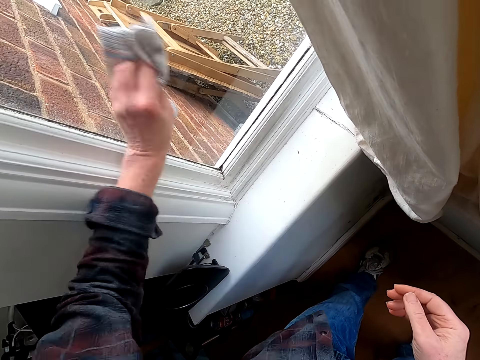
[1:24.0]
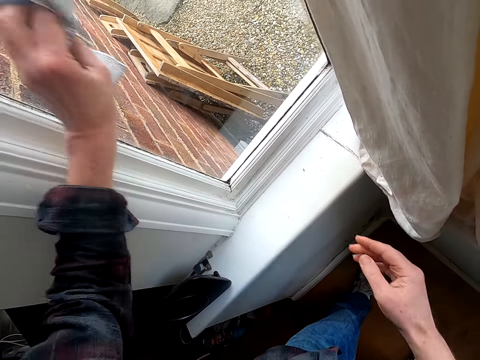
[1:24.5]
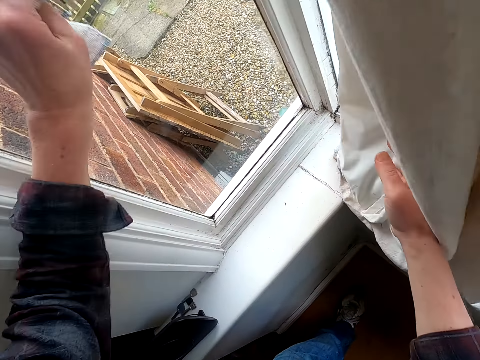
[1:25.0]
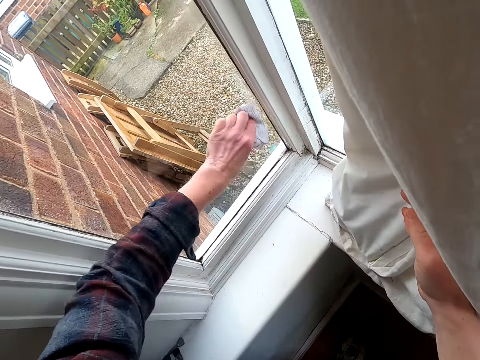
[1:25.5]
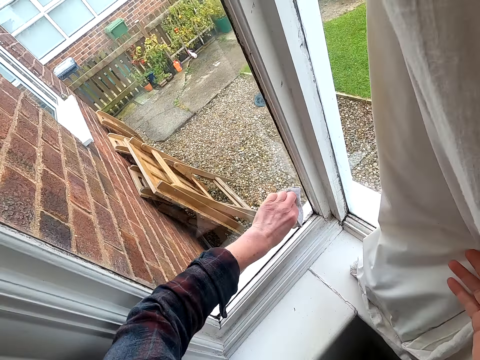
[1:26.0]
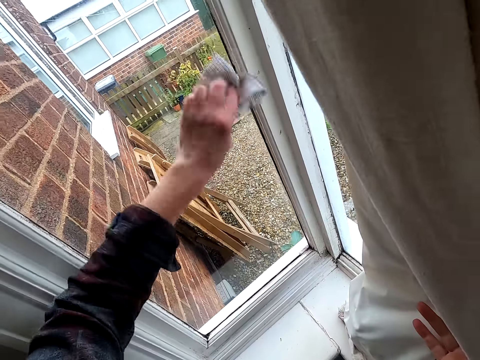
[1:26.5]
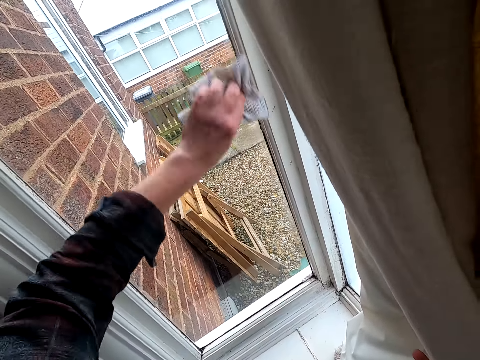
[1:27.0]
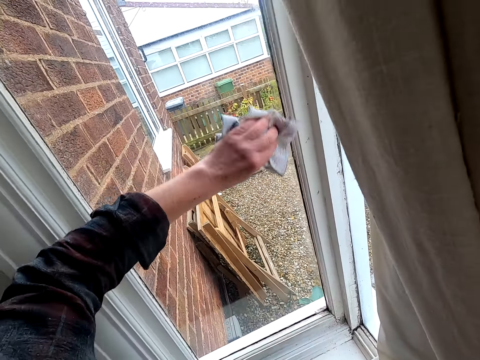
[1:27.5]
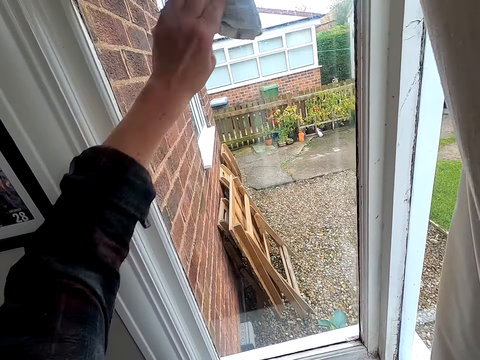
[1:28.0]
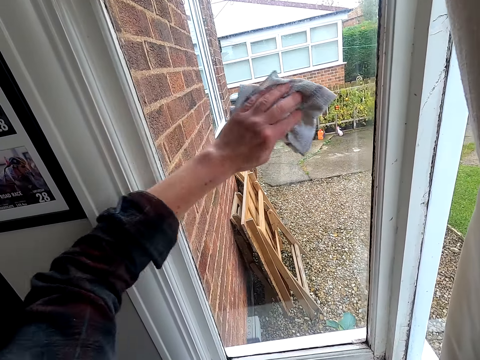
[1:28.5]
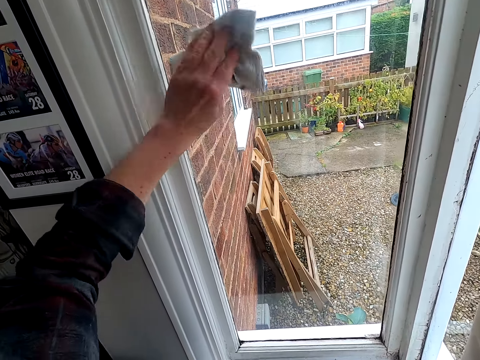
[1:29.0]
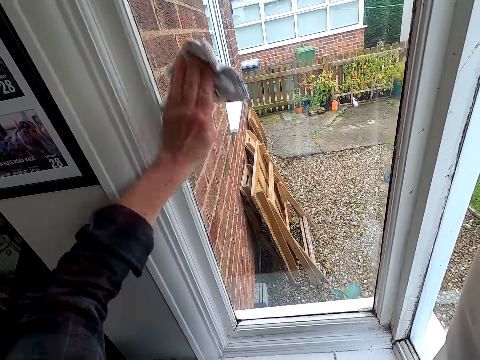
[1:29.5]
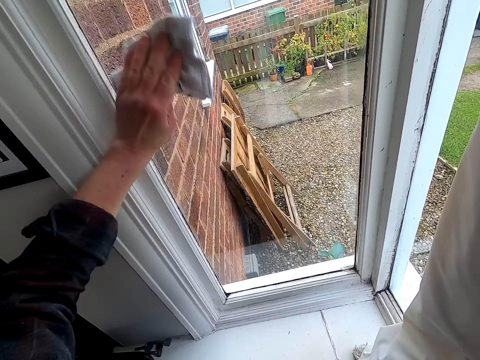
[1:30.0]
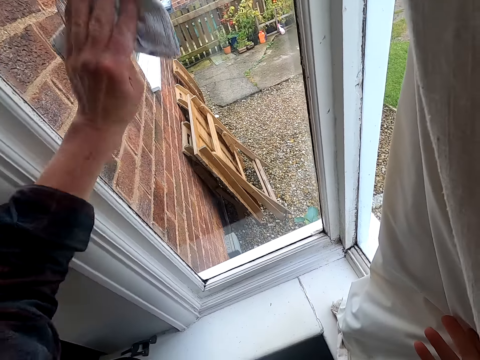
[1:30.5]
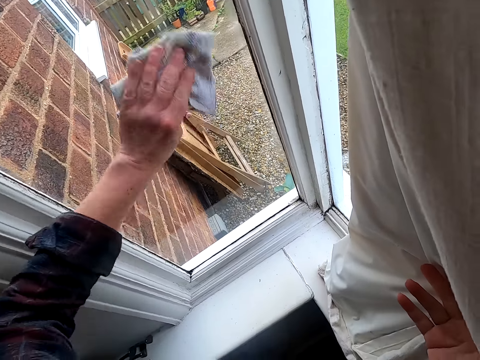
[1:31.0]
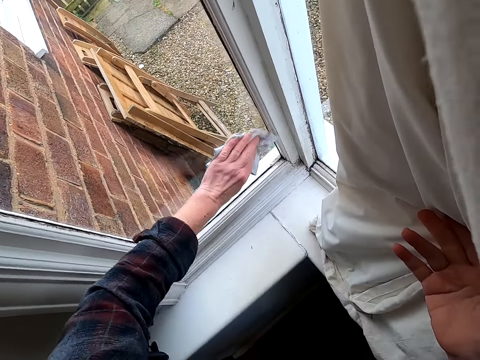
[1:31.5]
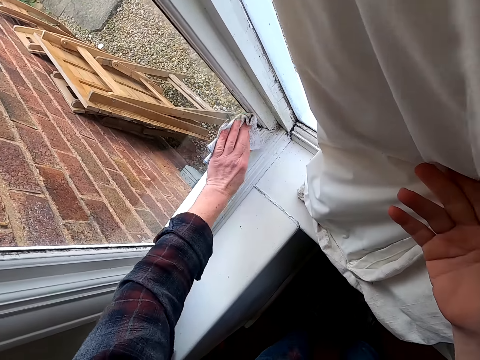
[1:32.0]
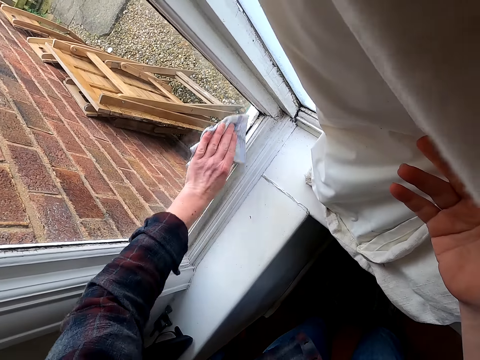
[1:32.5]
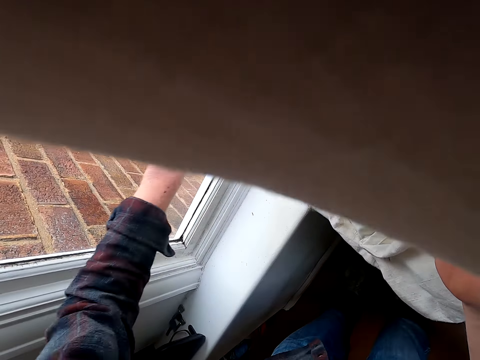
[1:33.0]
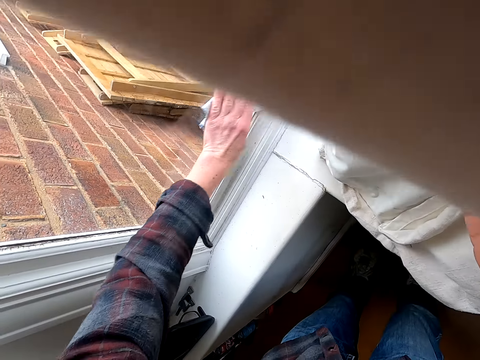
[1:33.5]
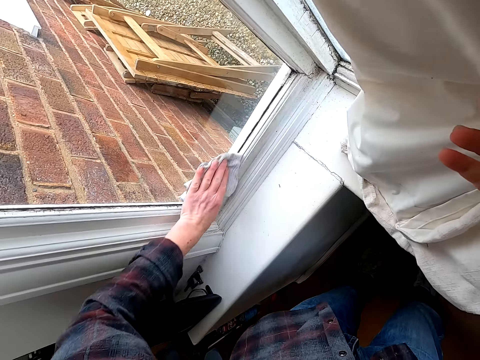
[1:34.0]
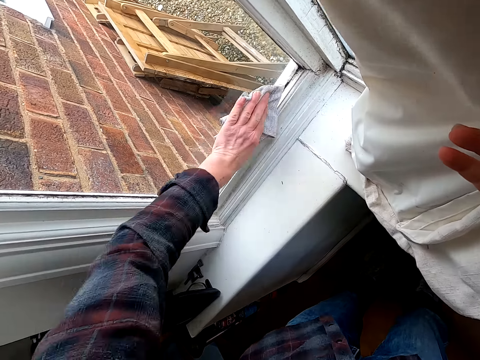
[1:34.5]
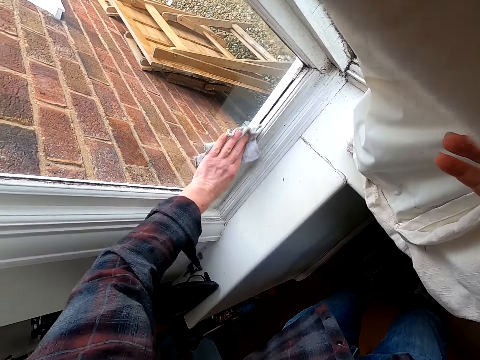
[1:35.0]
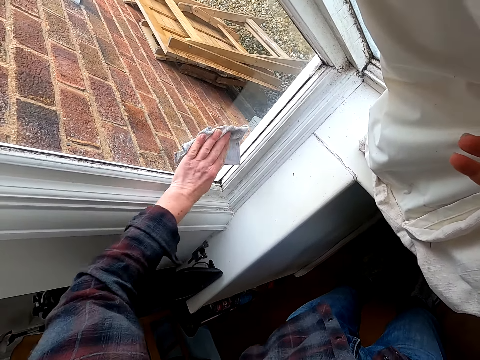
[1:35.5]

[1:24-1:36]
The camera wearer wipes a window glass with a kitchen towel. He moves a curtain with his hand and puts his hand on the curtain. He wipes the window glass with the kitchen towel.

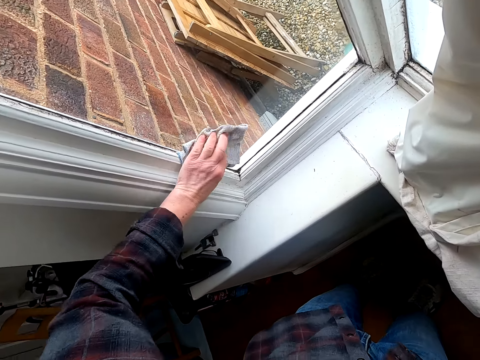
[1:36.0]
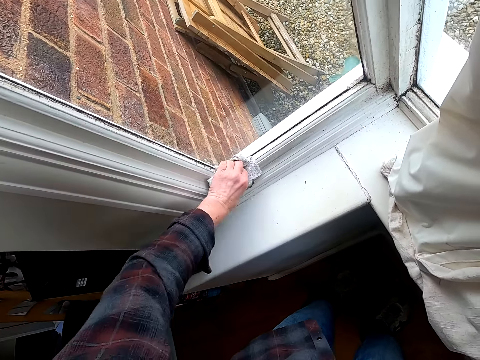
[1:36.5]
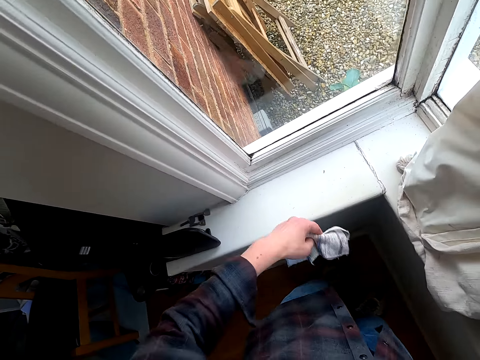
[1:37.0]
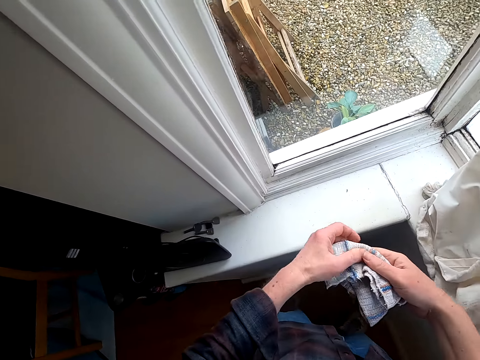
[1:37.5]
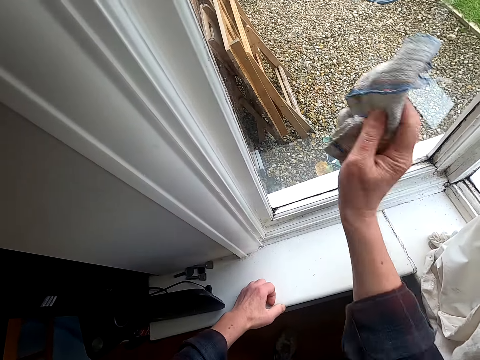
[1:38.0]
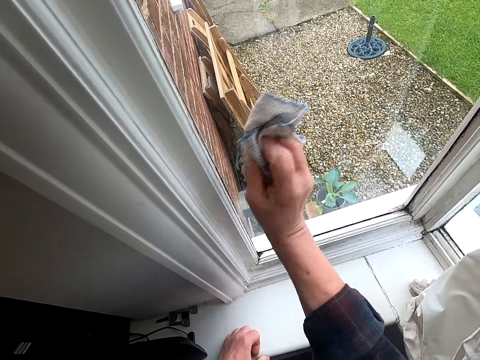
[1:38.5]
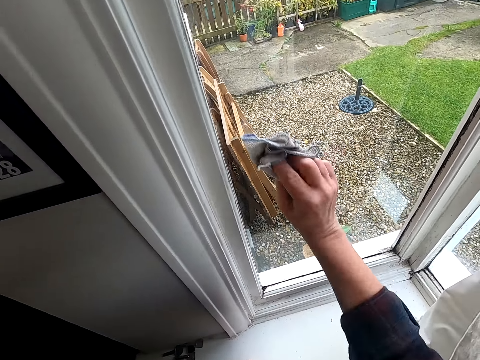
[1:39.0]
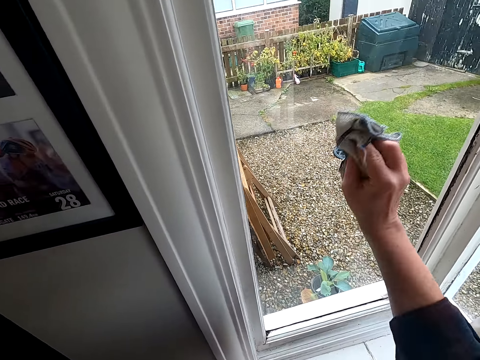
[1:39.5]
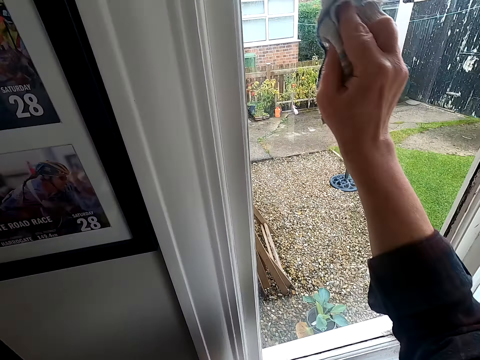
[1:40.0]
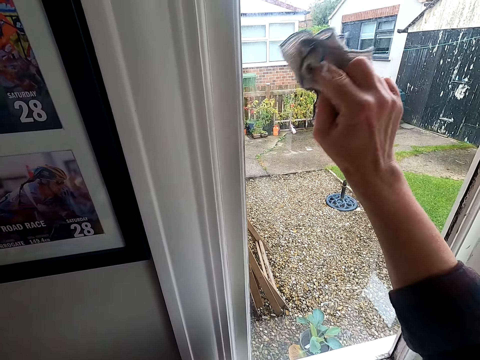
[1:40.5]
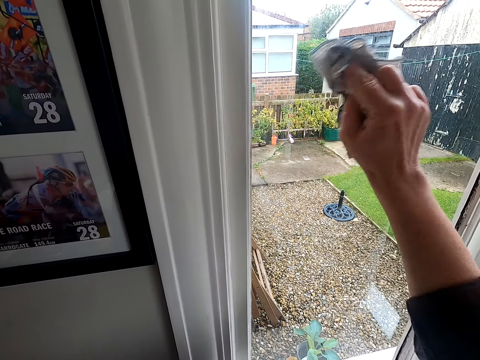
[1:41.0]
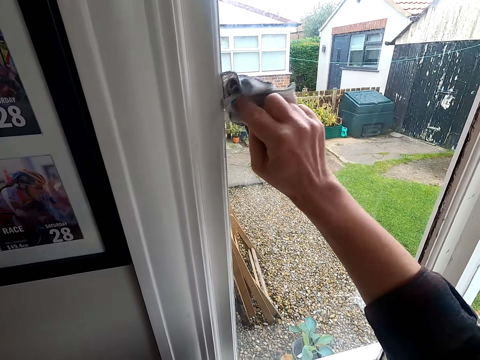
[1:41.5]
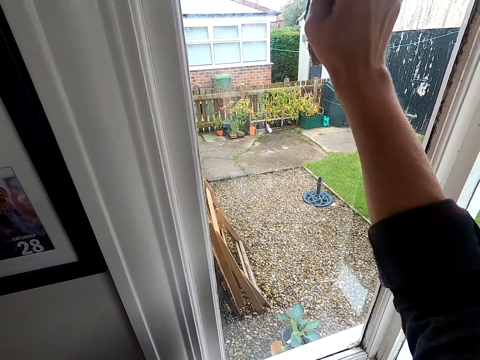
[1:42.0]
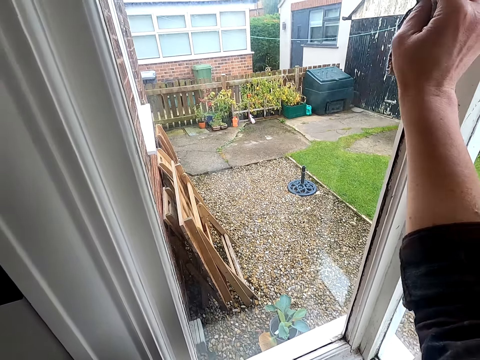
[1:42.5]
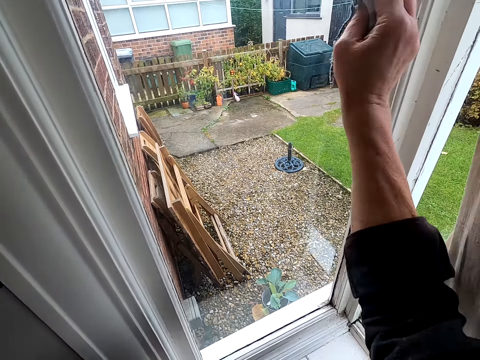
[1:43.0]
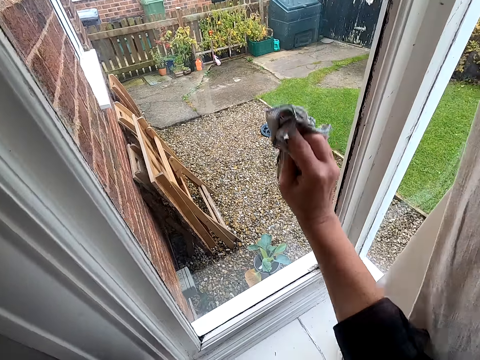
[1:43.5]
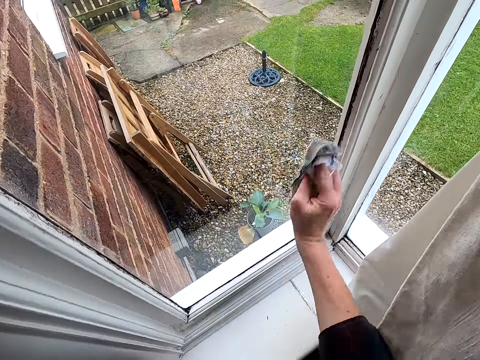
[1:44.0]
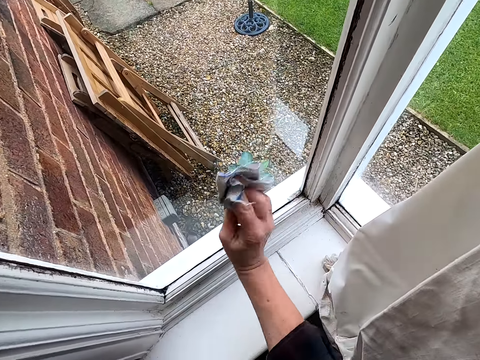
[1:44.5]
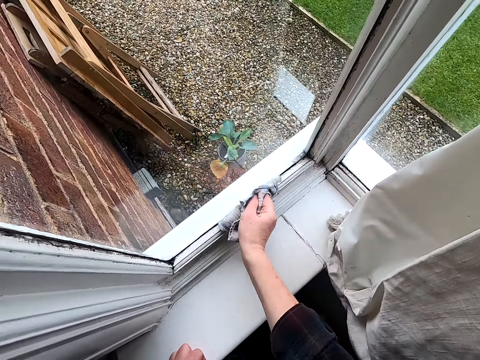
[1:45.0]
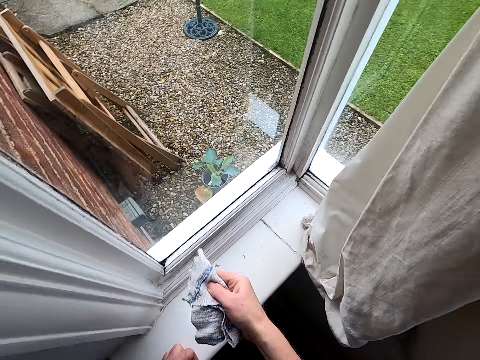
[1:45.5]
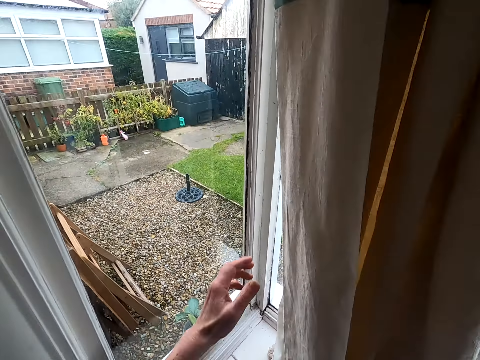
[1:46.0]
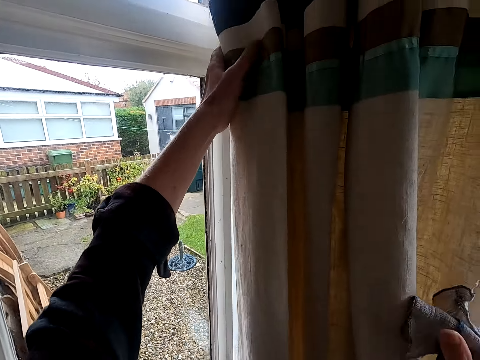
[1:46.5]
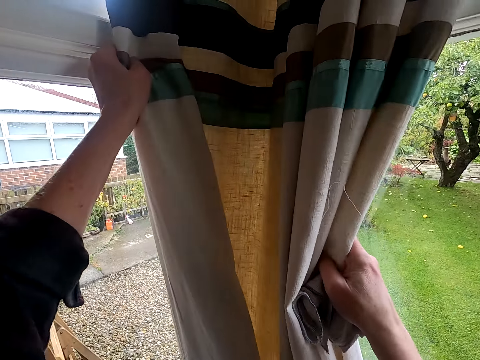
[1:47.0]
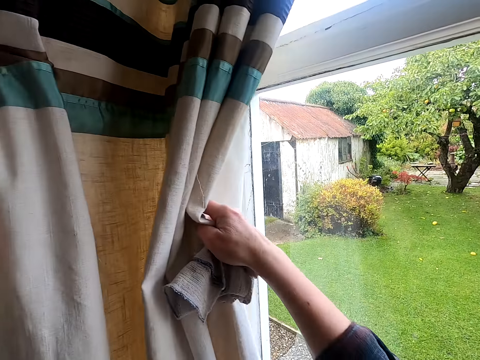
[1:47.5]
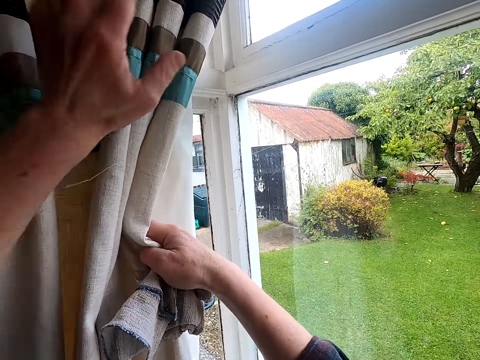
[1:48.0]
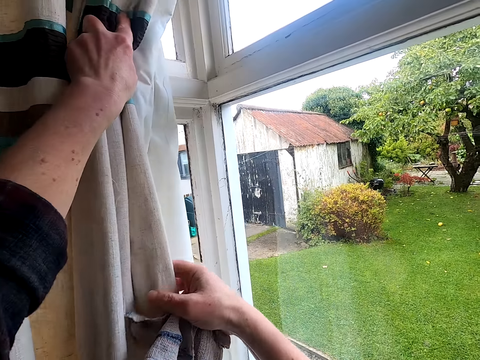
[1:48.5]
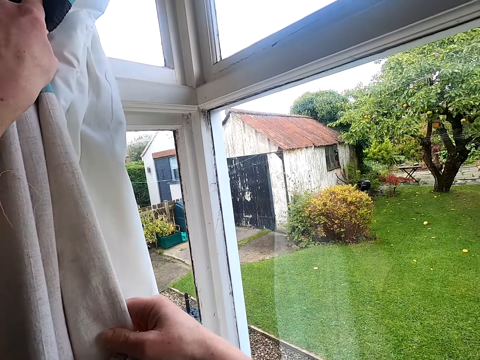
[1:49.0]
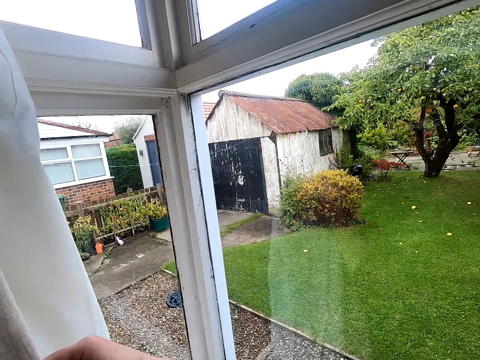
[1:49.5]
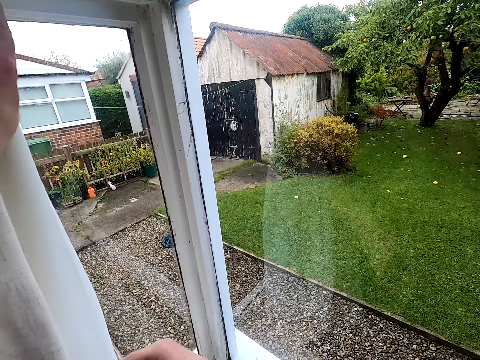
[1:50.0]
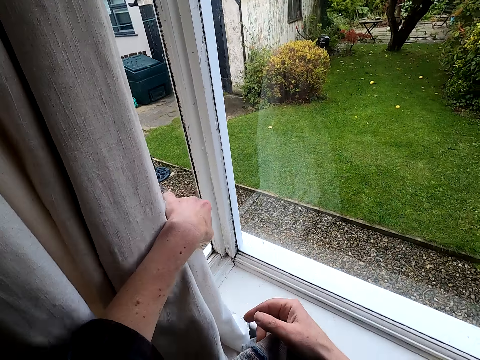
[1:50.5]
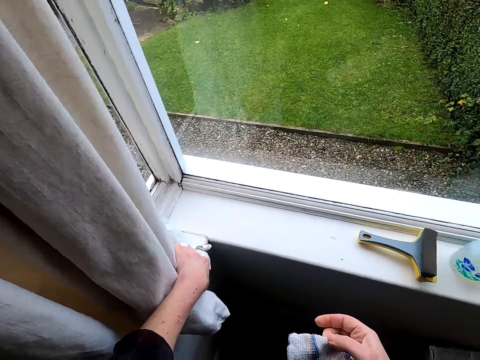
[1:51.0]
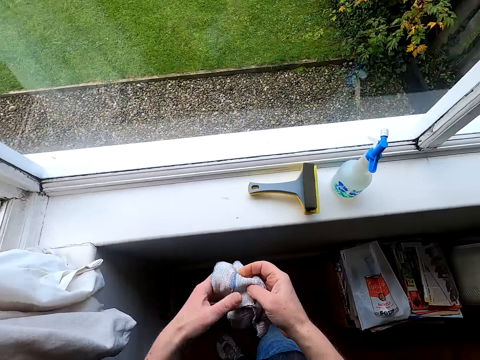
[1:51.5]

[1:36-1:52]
The camera wearer adjusts a kitchen towel on his hands. He holds the cloth with the other hand and wipes a window glass with the kitchen towel. He adjusts a curtain on the window and moves the curtain.
